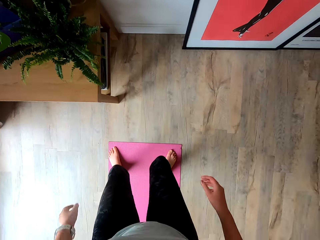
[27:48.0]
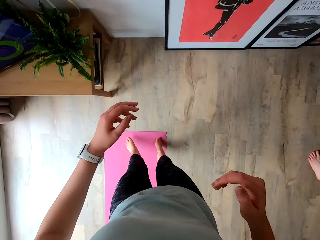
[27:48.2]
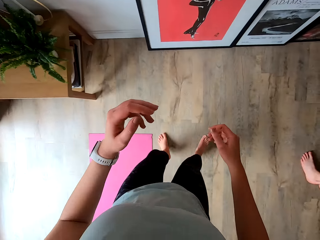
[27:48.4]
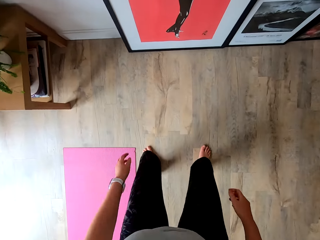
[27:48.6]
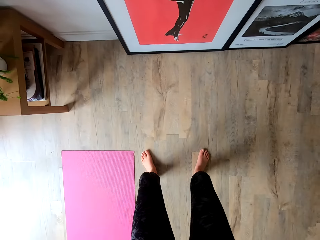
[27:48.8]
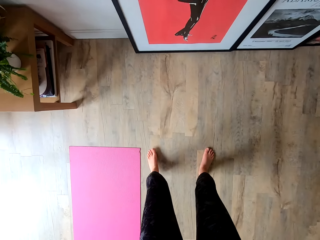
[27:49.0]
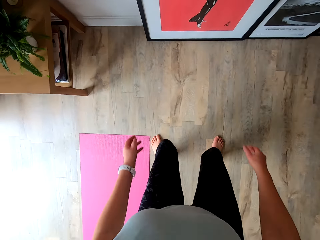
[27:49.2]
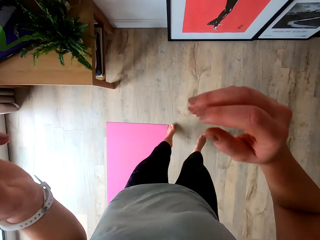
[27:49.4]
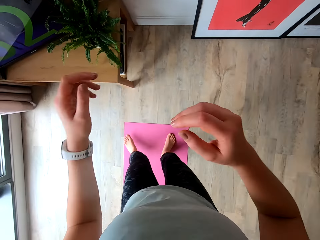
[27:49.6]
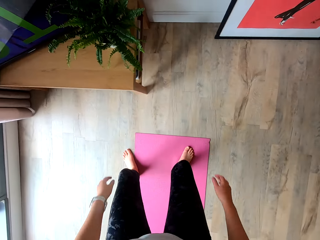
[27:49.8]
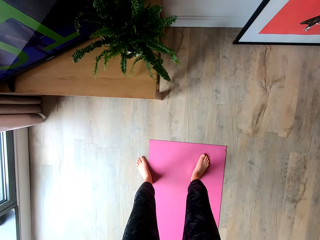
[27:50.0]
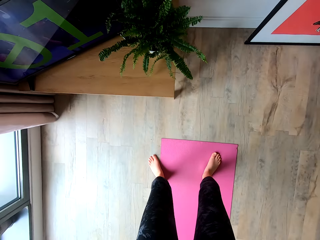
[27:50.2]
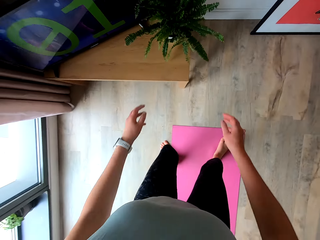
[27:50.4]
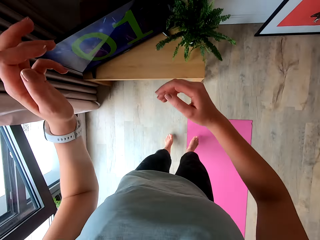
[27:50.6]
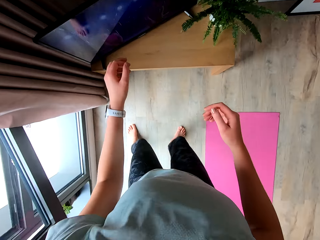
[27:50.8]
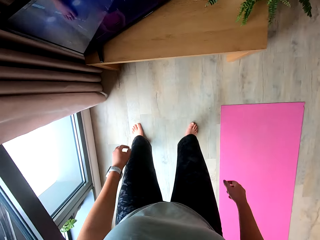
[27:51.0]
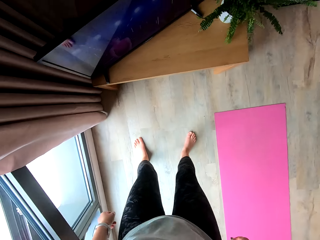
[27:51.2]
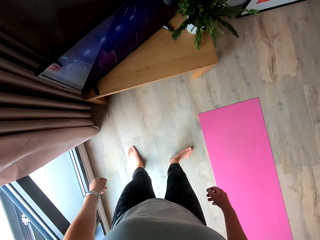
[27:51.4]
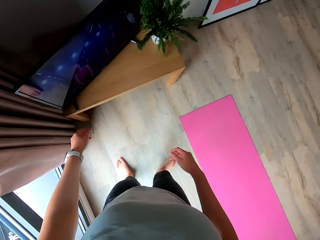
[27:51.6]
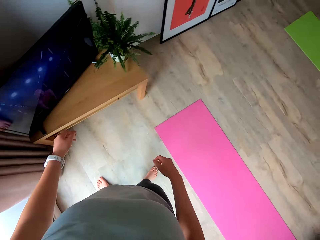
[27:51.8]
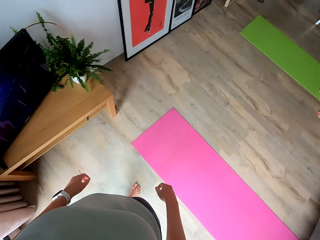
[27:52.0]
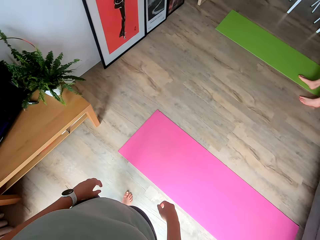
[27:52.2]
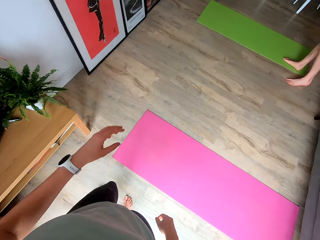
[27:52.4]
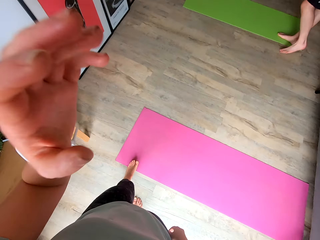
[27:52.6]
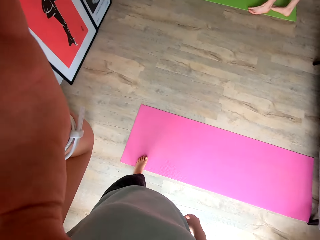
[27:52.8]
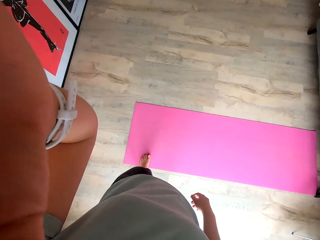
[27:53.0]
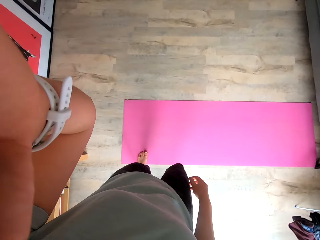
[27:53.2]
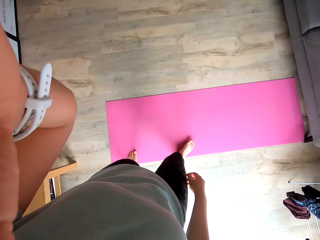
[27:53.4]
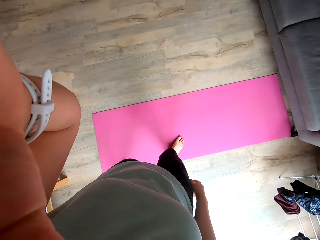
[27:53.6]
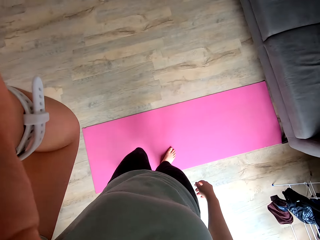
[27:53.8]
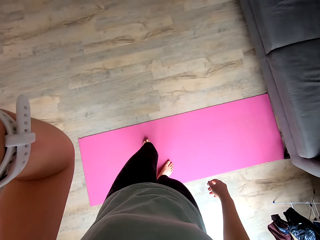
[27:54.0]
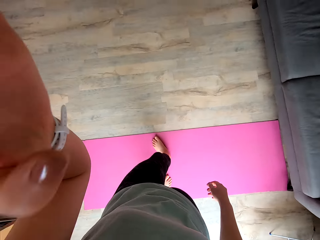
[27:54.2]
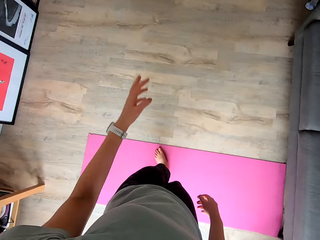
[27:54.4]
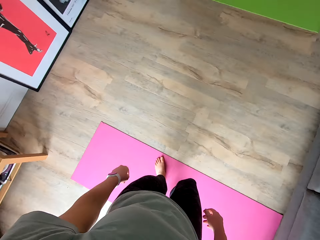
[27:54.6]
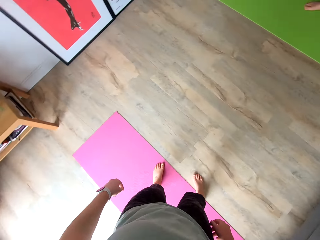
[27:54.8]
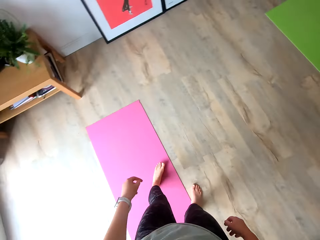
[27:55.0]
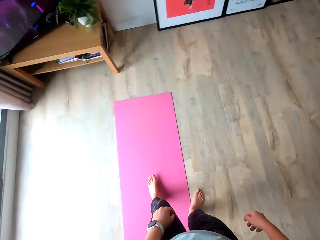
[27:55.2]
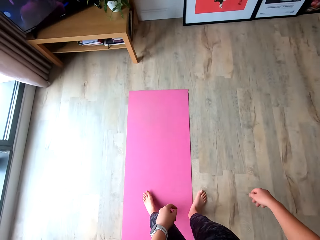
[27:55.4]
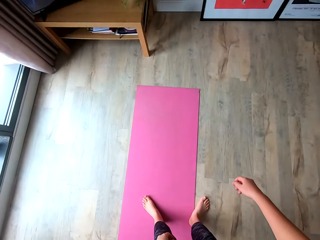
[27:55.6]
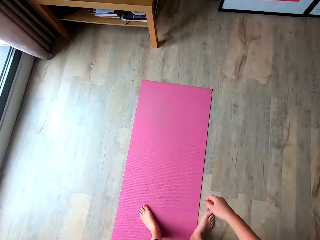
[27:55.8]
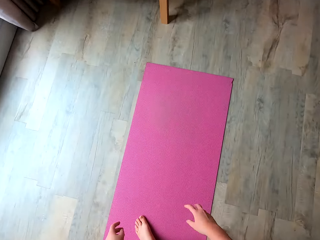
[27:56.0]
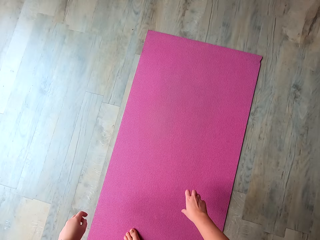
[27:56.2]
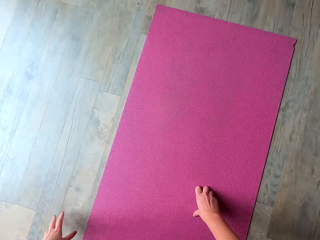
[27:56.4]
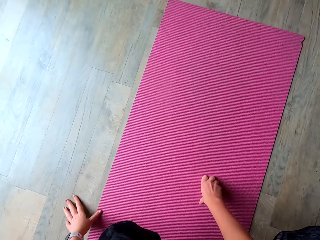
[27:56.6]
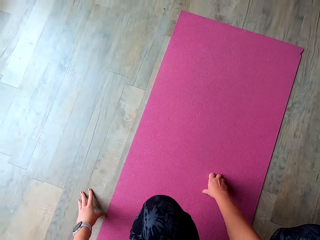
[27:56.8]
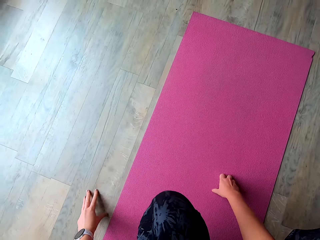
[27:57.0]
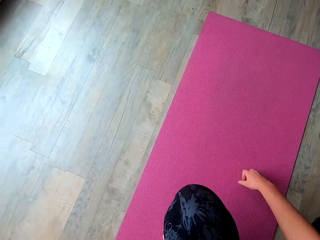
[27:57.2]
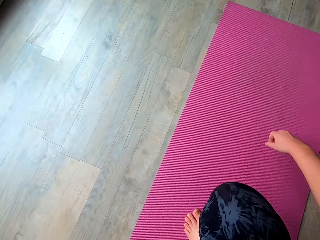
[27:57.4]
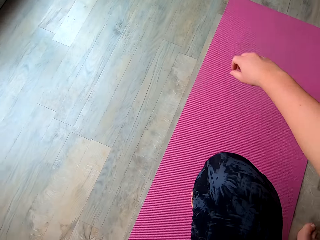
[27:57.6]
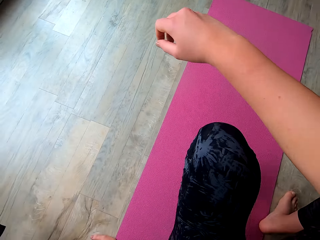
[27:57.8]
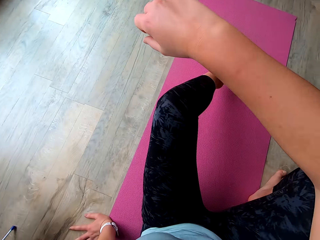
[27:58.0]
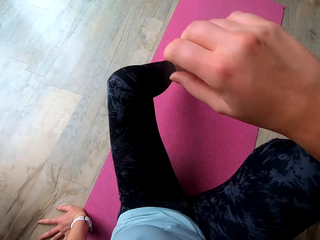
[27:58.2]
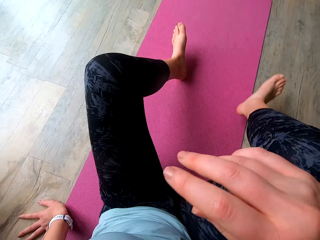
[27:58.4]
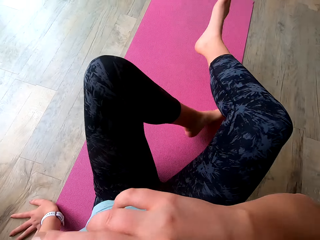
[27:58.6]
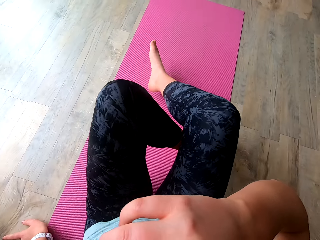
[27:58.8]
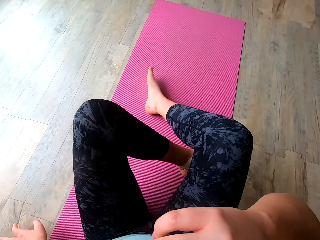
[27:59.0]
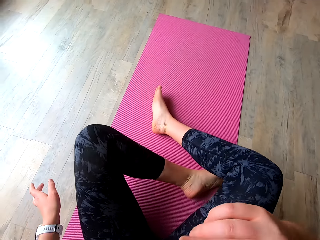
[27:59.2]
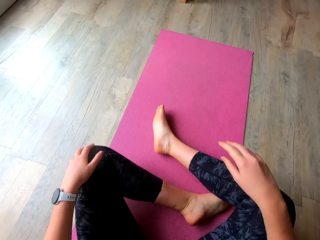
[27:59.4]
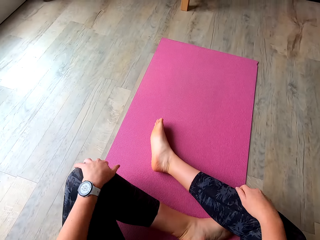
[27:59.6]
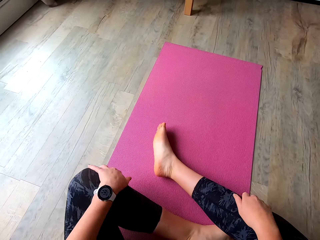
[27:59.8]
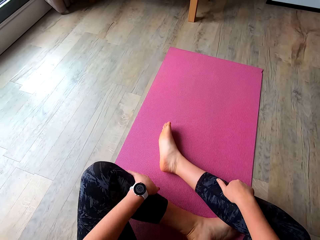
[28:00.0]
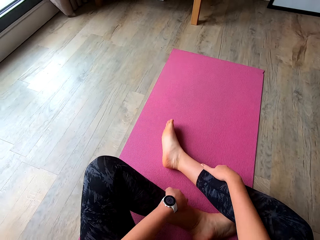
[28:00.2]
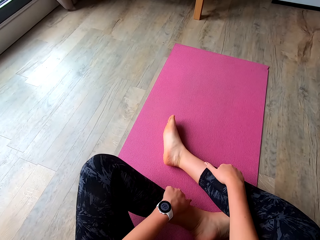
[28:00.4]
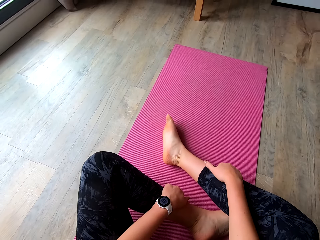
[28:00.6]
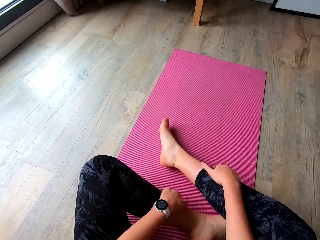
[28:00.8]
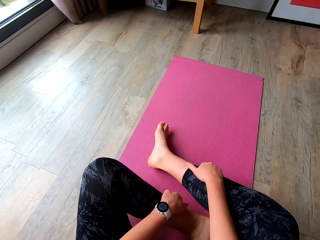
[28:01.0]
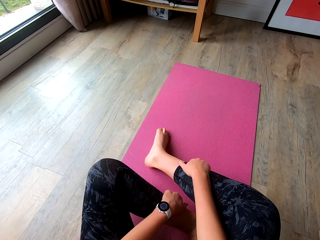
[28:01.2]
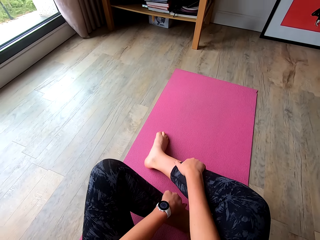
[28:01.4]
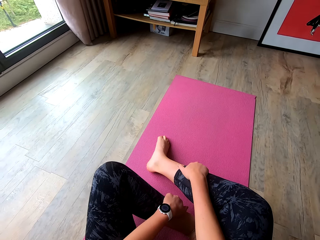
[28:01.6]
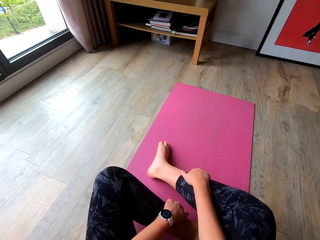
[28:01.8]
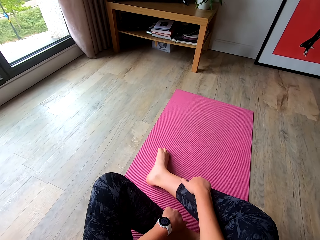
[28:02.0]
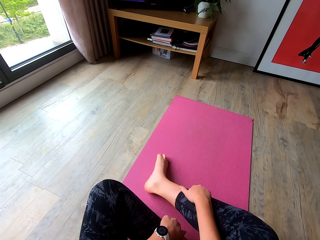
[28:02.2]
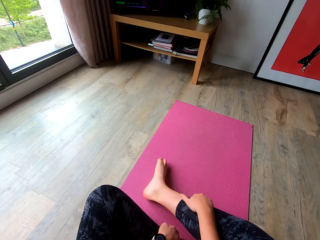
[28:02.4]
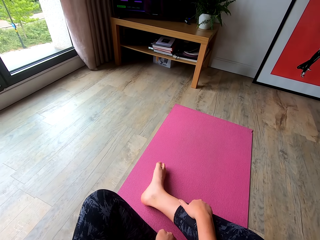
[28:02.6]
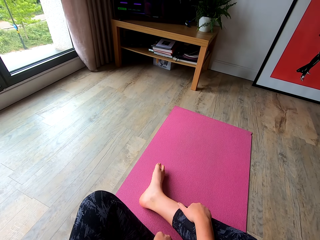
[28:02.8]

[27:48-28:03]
The camera wearer pauses. She adjusts the camera. She lifts her hands. She kneels on the yoga mat. She works out in the room. She sits on the yoga mat. She touches her mouth with her right hand. She touches her legs.

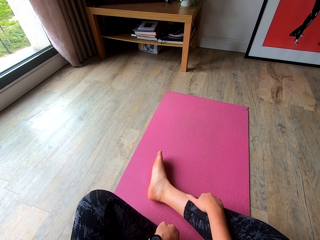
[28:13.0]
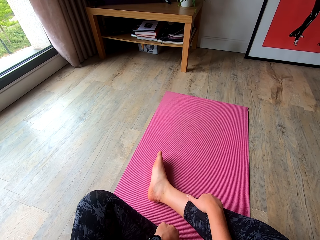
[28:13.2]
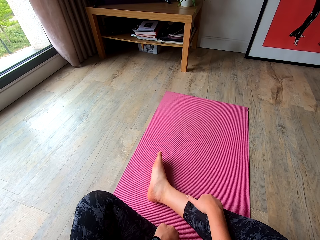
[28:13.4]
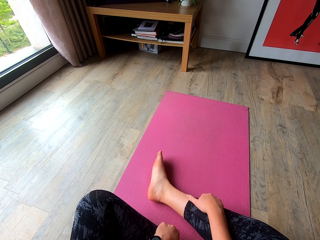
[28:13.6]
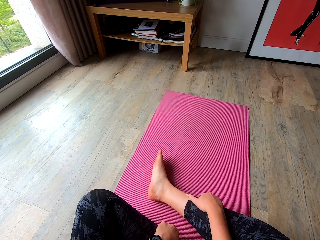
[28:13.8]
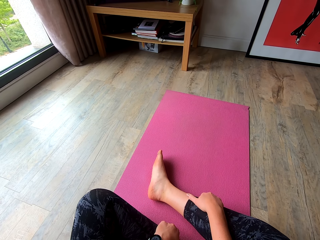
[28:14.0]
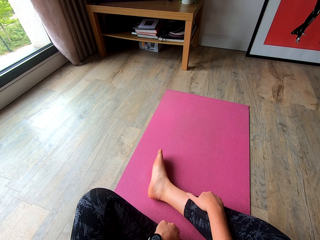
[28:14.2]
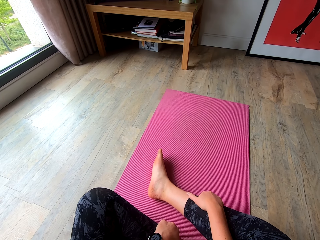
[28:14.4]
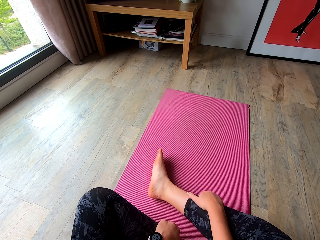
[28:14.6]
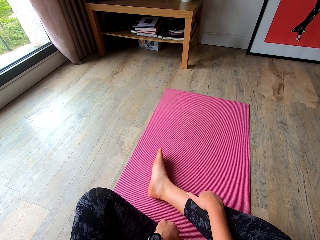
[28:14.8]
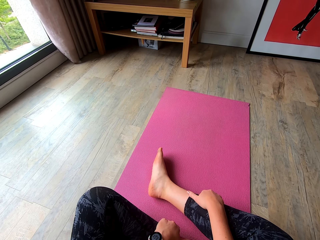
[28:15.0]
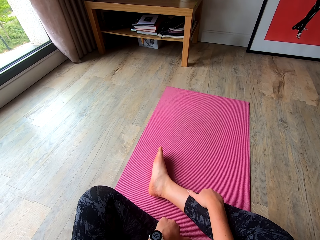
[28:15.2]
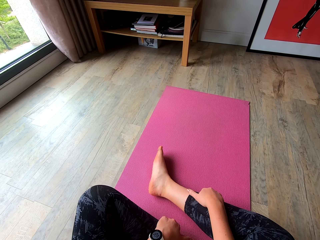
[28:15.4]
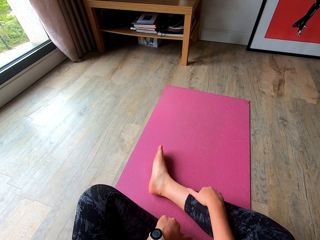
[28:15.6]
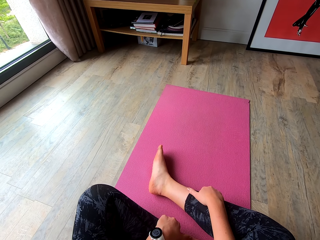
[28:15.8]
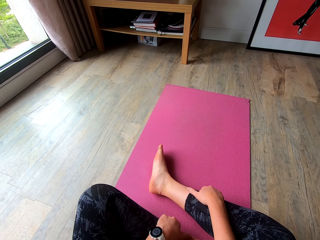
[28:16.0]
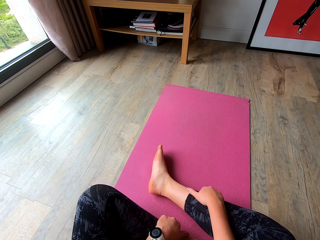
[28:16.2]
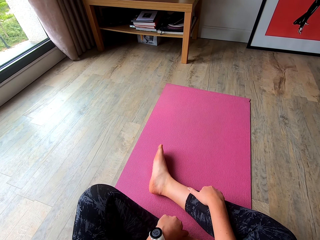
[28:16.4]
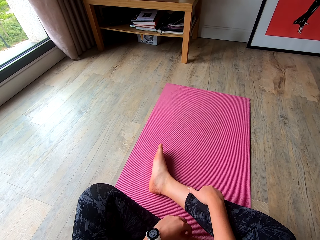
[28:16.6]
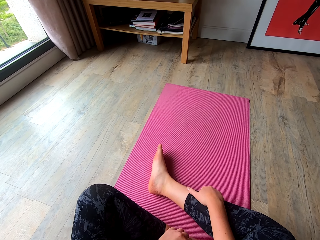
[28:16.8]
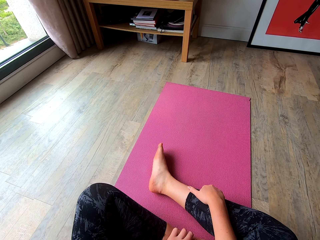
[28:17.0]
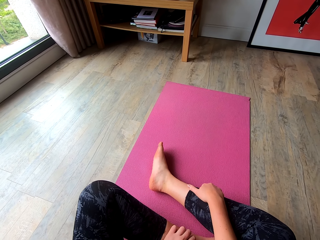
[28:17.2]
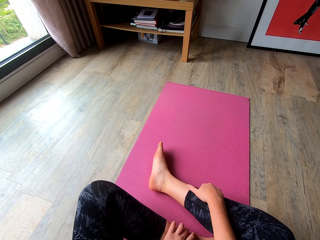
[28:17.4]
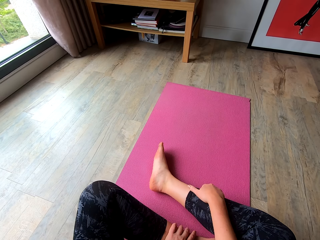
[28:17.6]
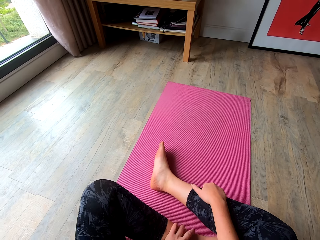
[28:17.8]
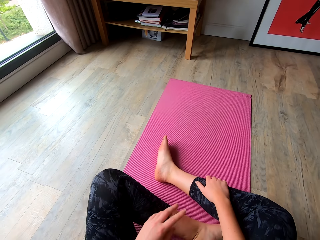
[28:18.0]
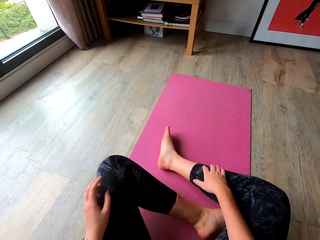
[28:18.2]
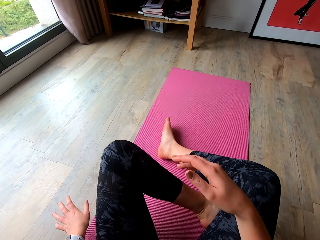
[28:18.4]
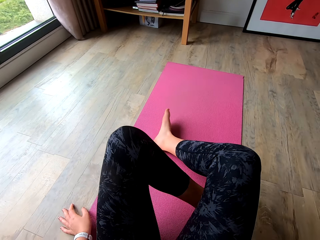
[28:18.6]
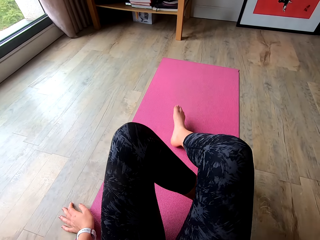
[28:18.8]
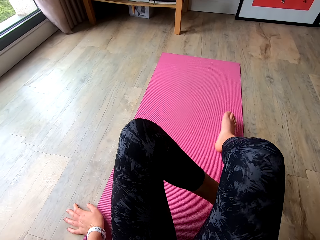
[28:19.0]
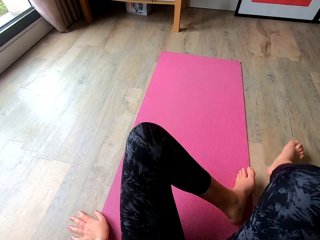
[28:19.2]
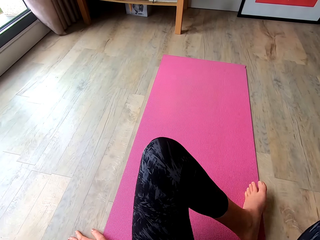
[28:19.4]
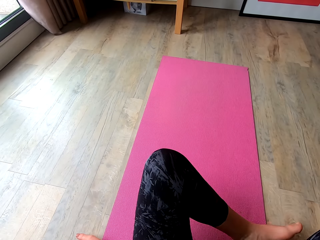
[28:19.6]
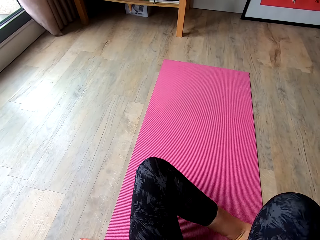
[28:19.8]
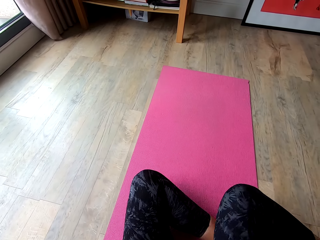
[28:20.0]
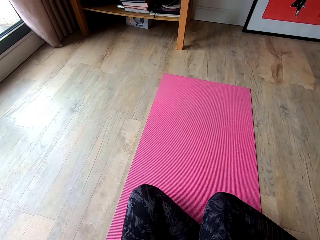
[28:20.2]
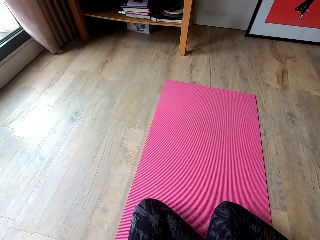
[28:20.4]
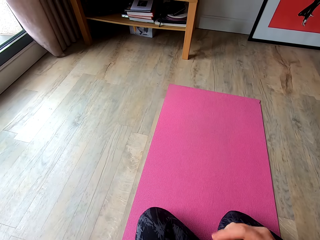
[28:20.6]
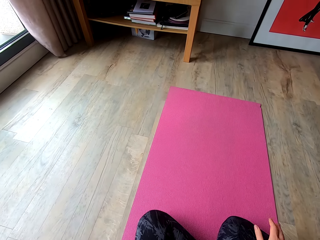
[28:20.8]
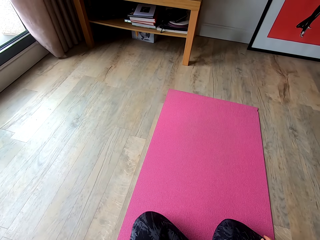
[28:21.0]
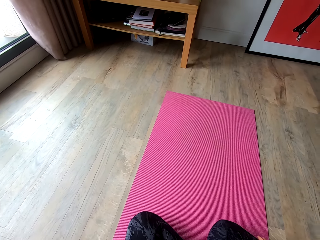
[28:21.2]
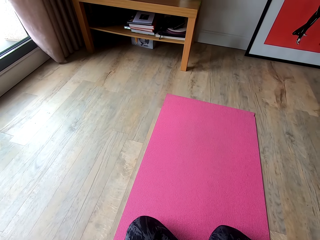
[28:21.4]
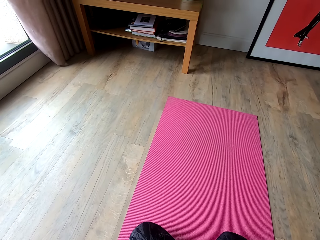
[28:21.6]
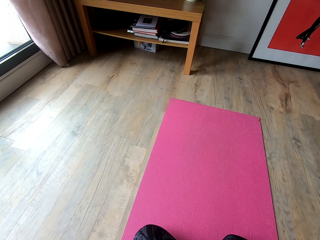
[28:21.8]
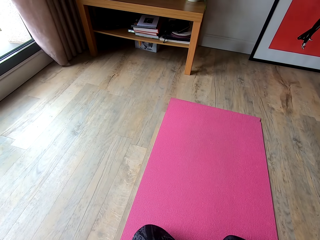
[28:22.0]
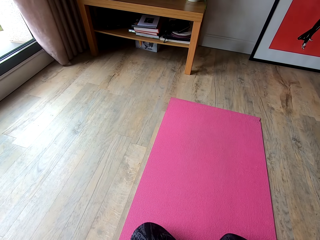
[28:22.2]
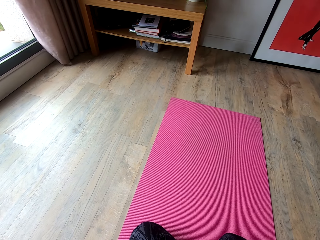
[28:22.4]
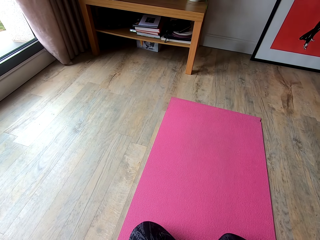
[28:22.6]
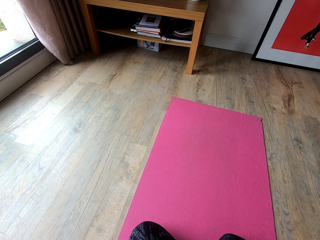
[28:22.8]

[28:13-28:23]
The camera wearer changes her position on the mat.
